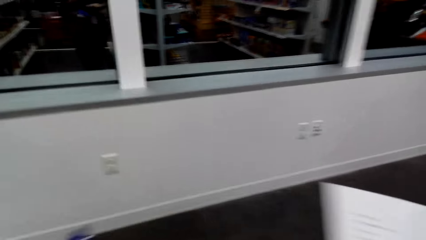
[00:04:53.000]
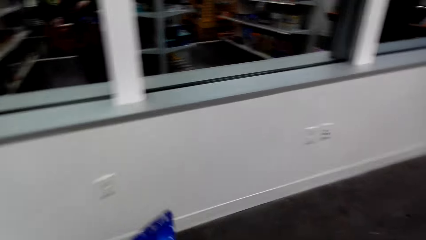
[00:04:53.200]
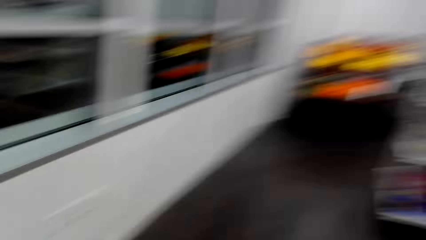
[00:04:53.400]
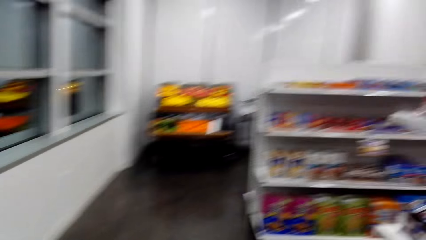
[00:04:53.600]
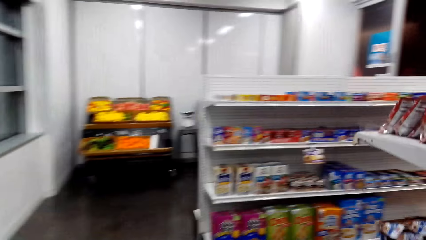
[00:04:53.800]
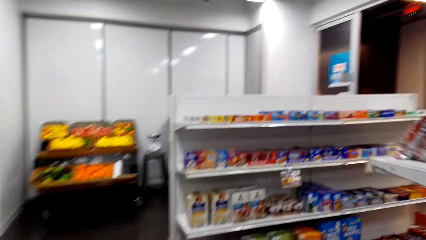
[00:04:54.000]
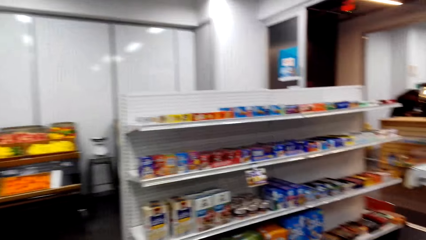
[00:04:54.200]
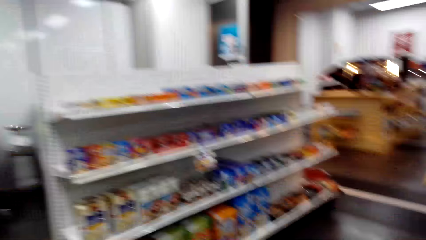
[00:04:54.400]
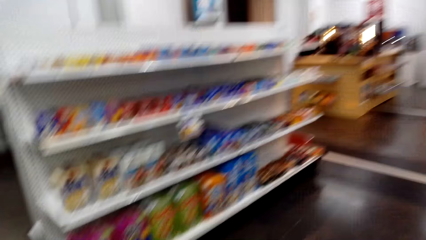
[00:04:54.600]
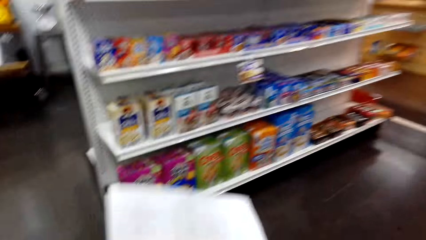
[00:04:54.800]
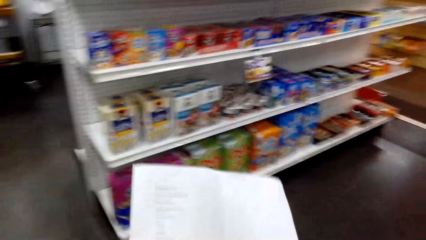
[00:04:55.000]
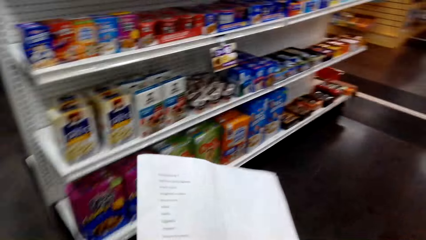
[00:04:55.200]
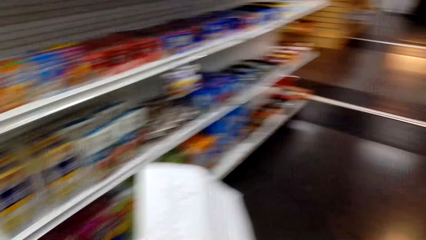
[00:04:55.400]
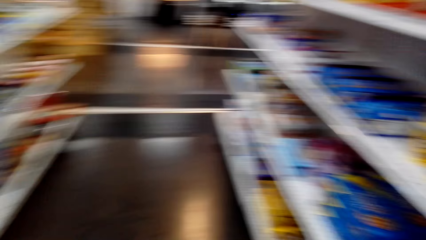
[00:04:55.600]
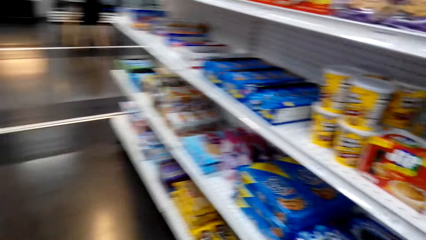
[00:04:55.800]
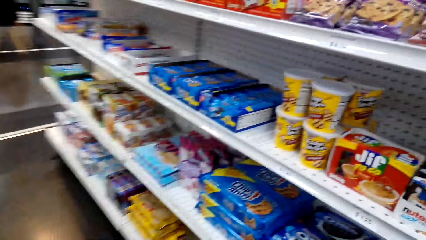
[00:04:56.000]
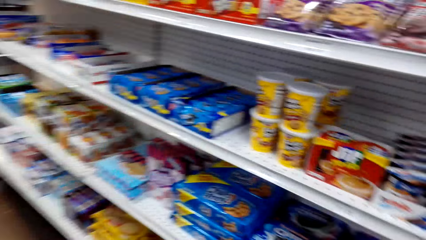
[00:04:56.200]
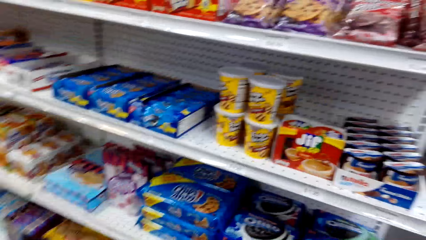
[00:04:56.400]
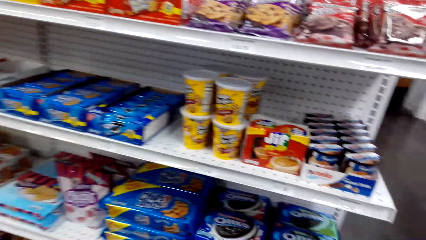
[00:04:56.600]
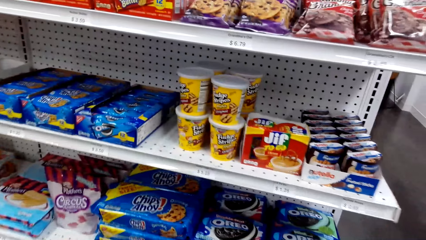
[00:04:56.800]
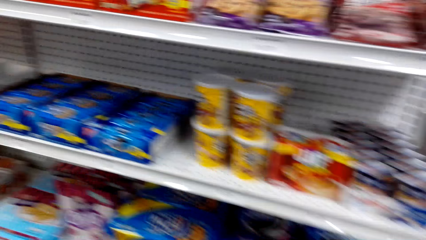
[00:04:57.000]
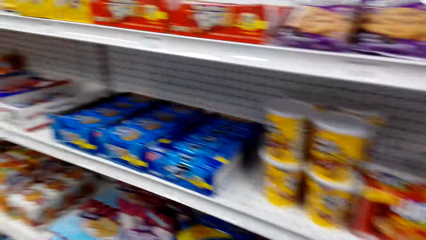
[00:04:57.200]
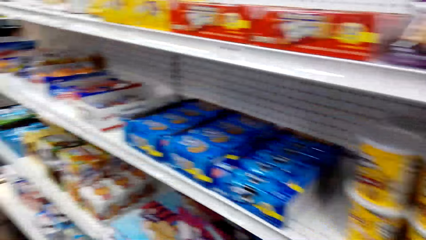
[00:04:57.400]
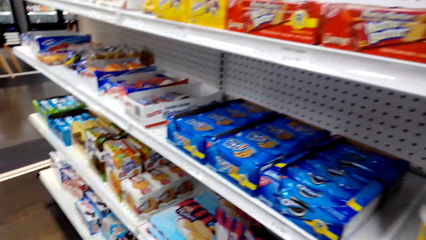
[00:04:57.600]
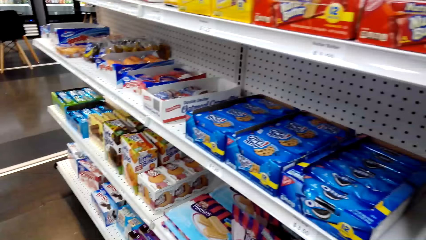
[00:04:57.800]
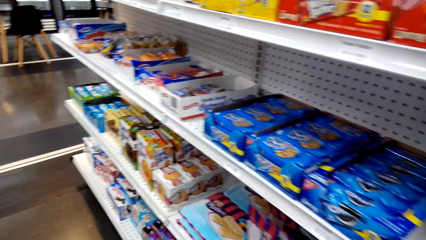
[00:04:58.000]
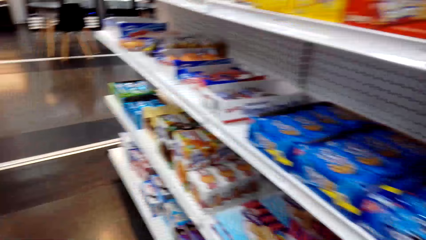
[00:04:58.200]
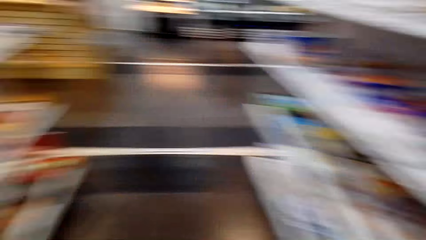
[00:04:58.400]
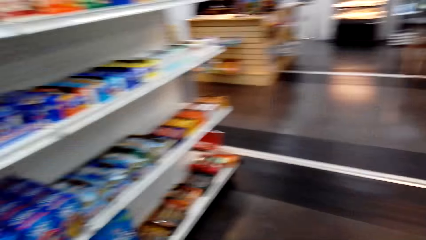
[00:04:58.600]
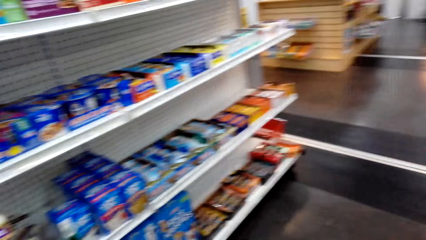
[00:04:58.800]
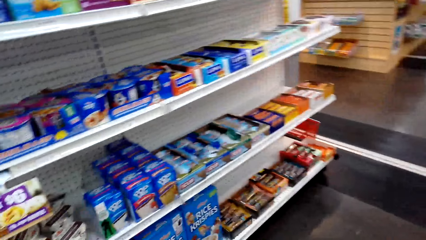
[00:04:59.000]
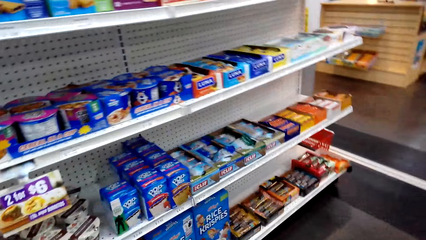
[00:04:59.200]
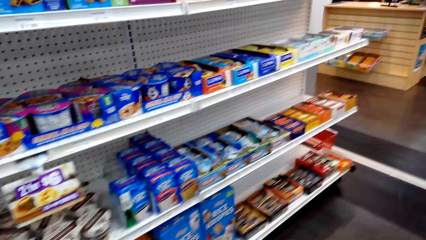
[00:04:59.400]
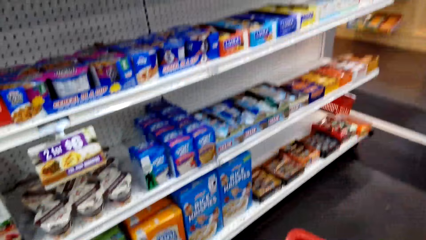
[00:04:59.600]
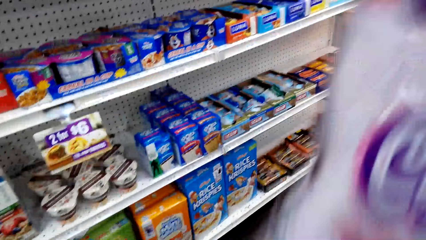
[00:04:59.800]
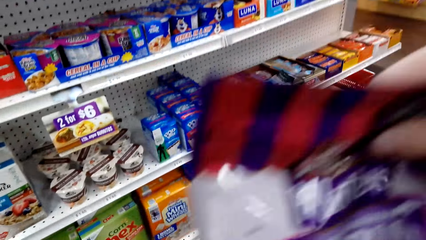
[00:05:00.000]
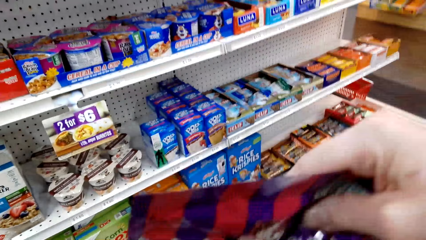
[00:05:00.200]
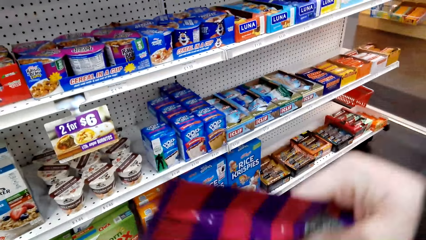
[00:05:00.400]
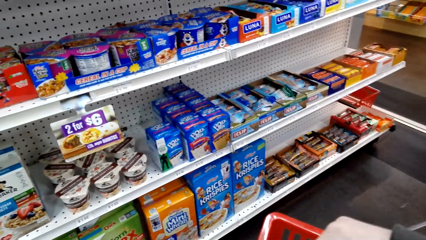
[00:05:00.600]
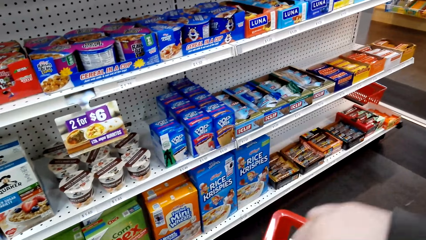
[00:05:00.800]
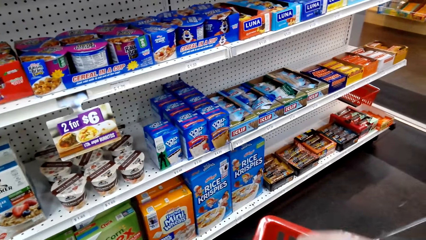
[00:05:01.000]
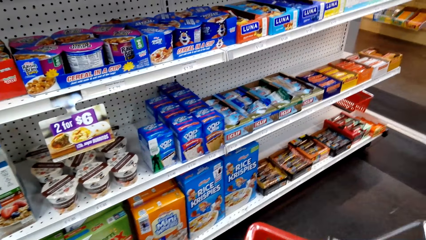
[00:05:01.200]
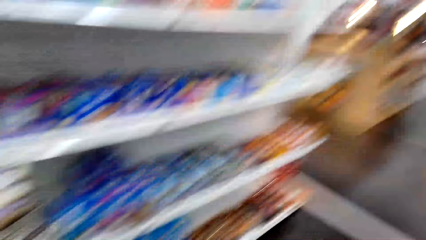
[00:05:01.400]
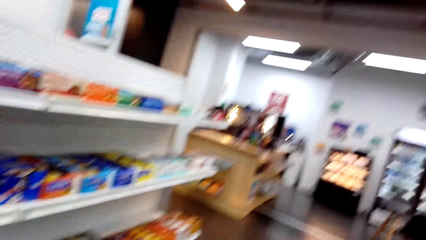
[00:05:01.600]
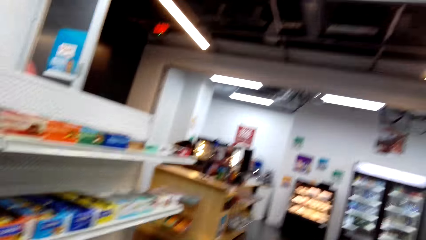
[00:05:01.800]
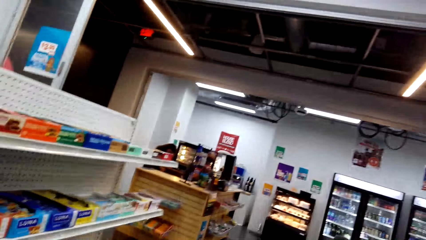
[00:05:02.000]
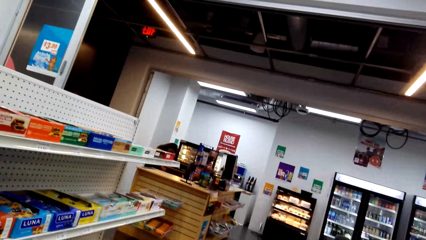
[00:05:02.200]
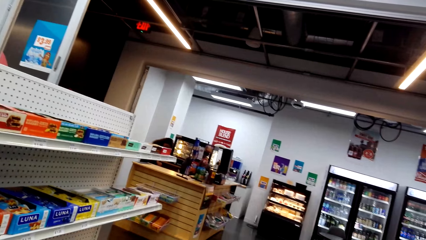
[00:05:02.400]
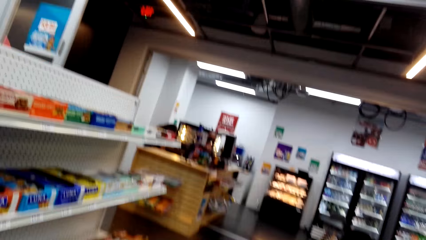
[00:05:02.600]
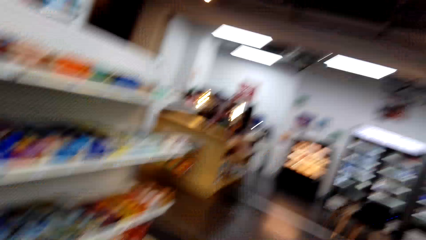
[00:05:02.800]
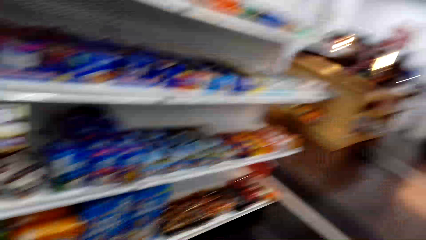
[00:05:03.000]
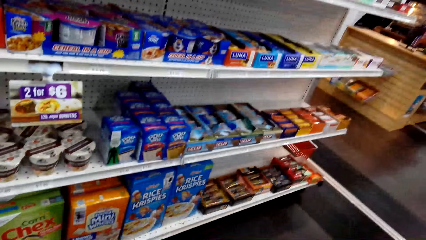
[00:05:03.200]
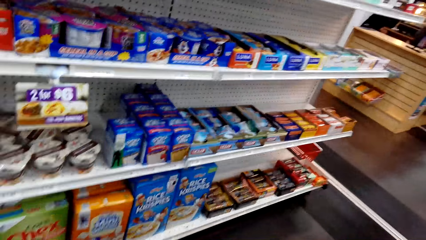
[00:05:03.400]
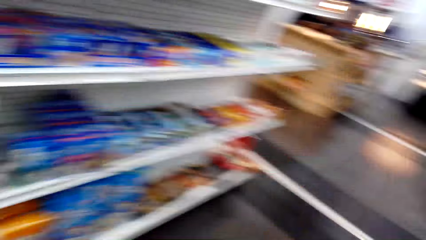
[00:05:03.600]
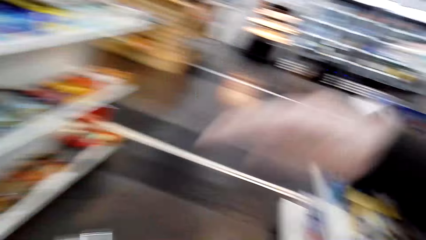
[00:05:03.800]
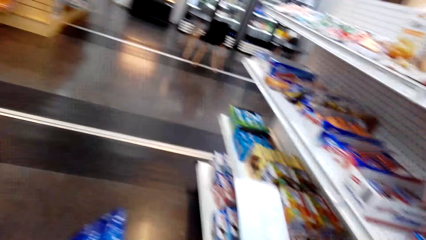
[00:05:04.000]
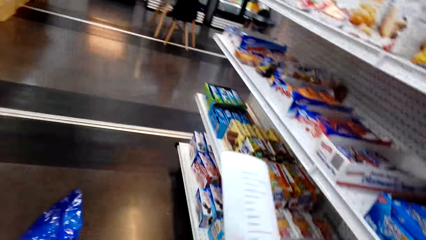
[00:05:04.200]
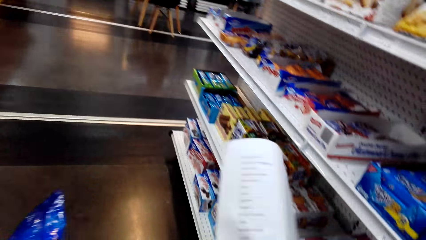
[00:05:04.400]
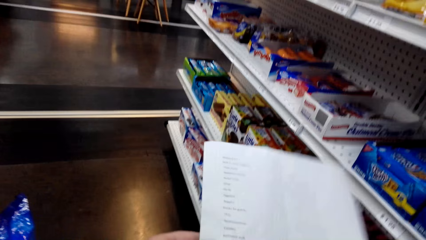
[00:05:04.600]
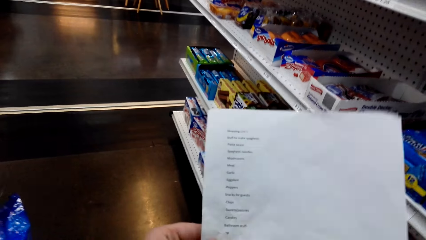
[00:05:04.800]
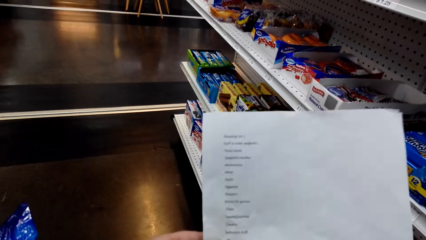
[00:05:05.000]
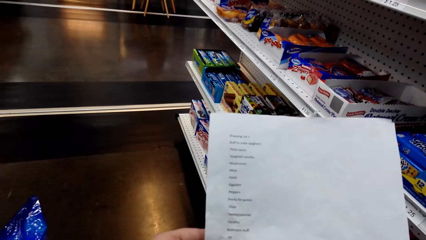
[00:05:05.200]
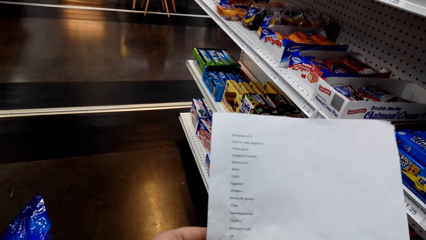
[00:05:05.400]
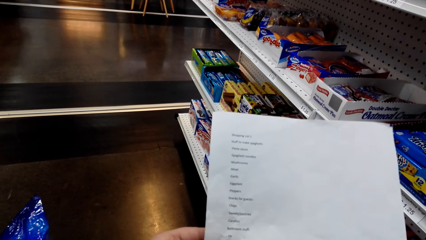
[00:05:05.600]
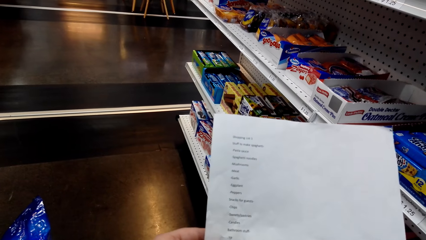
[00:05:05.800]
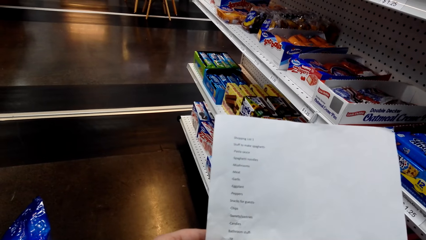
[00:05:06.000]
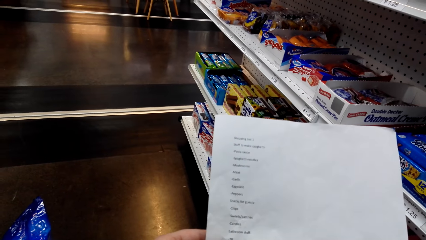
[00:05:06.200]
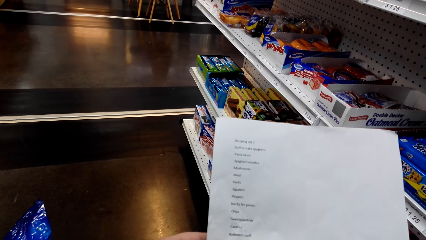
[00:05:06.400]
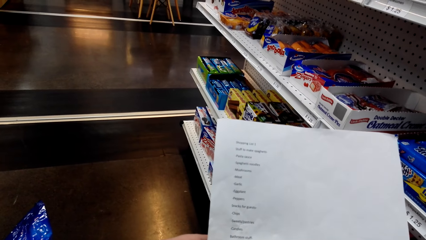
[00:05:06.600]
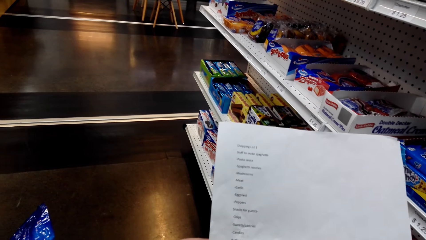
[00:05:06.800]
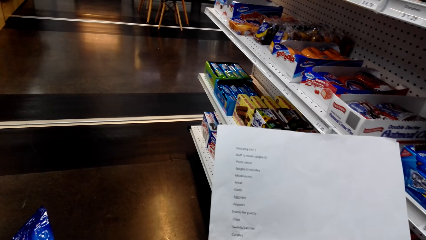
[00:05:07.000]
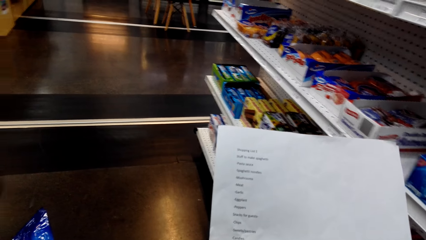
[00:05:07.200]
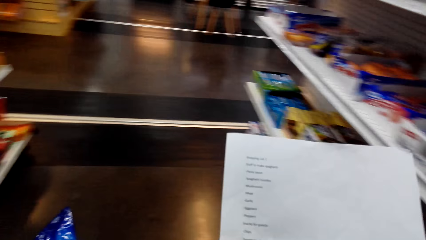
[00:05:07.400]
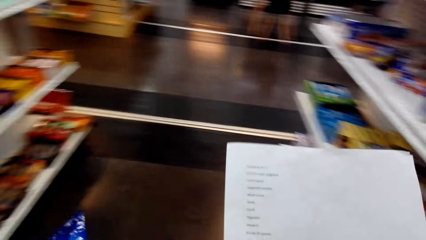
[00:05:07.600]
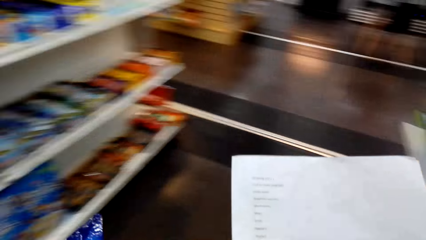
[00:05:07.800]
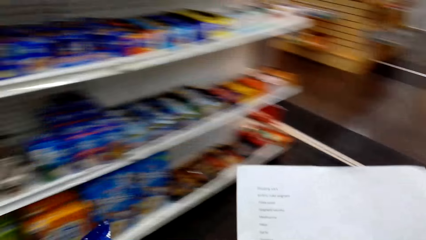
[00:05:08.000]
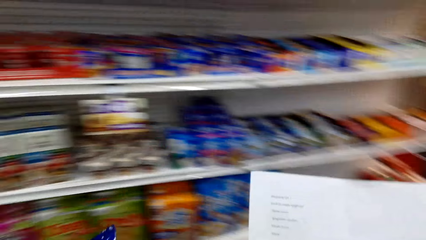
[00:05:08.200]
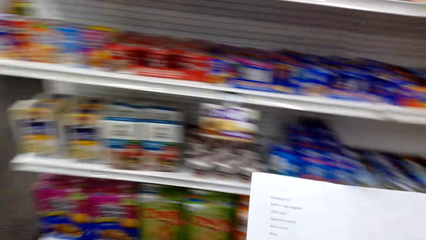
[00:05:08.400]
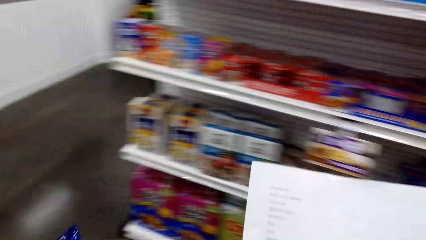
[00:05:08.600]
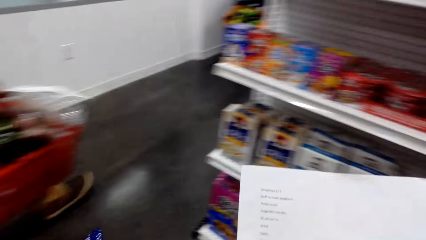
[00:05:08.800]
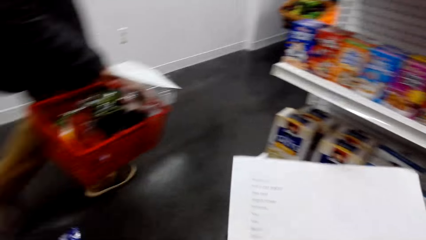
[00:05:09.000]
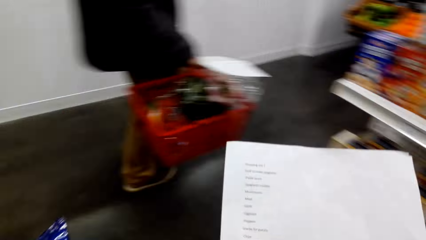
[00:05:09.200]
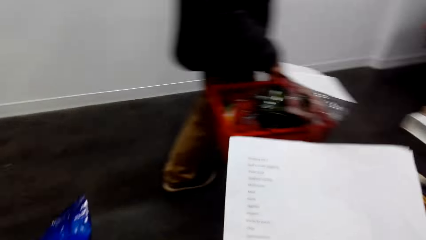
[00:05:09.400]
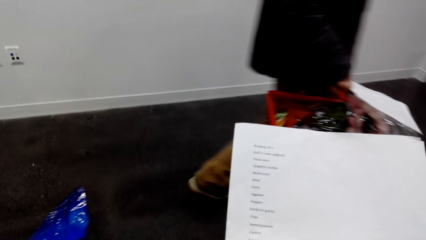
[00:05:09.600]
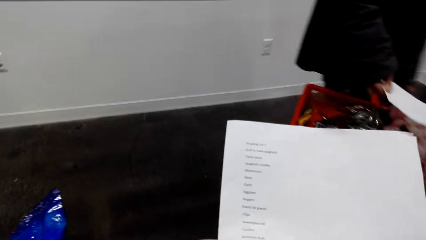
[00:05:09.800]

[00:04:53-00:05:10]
The camera wearer walks around the room. They look at the shelves. They put the sachet in the trolley. They look around. They read the shopping list.
